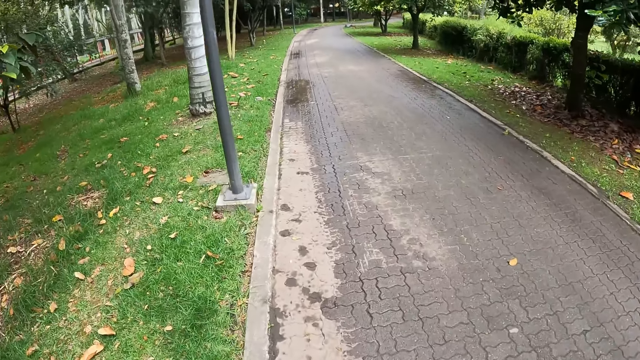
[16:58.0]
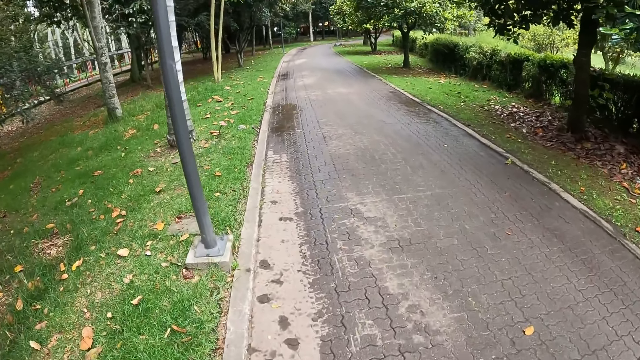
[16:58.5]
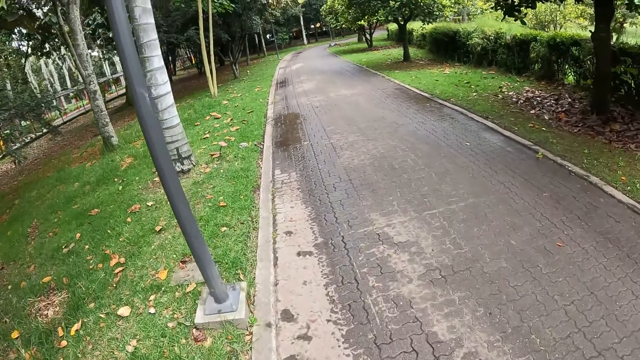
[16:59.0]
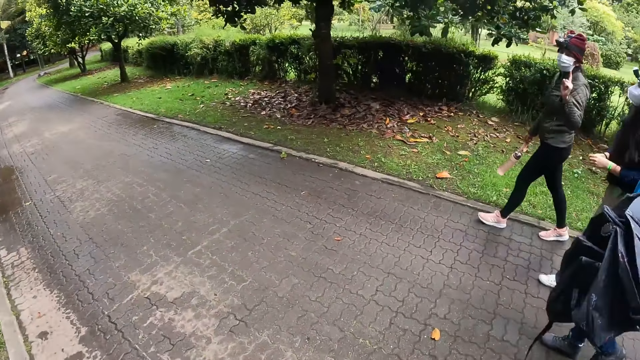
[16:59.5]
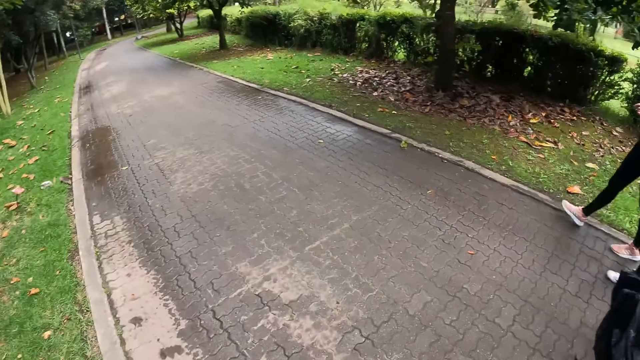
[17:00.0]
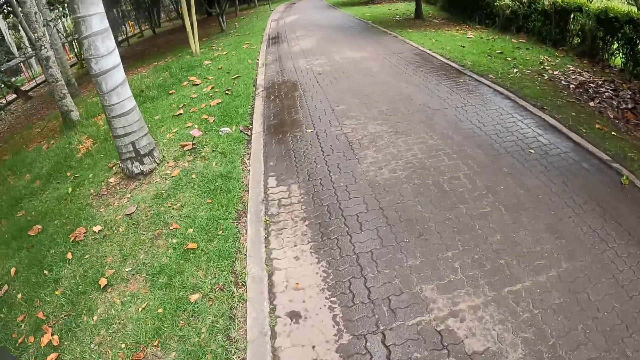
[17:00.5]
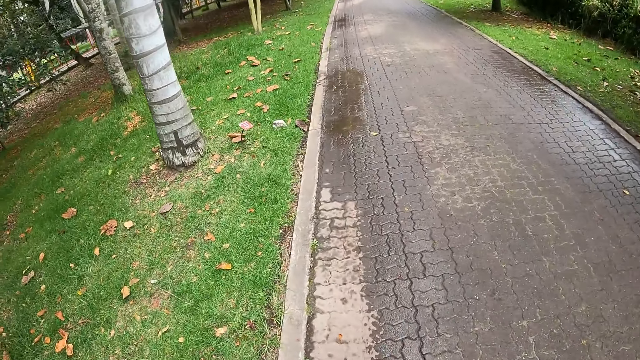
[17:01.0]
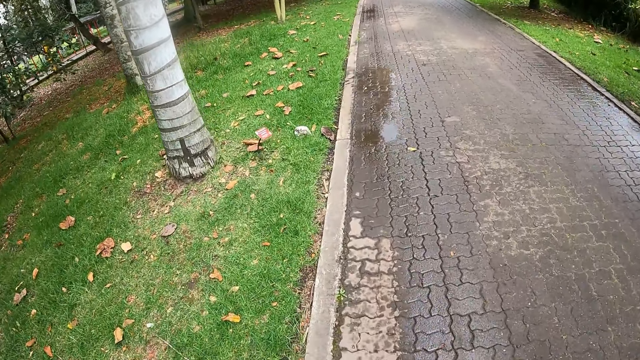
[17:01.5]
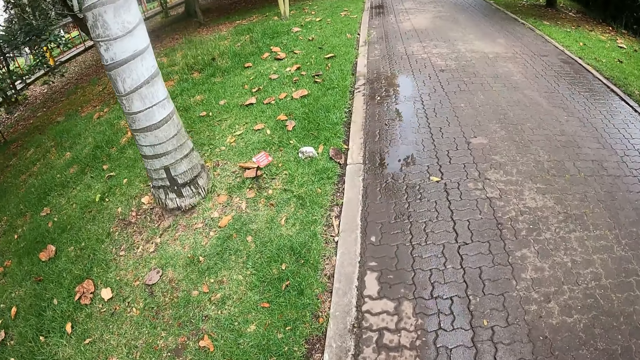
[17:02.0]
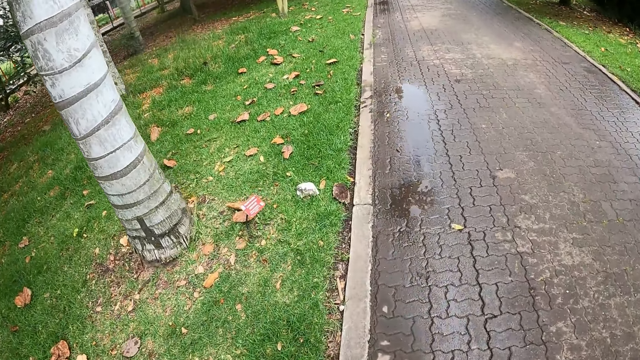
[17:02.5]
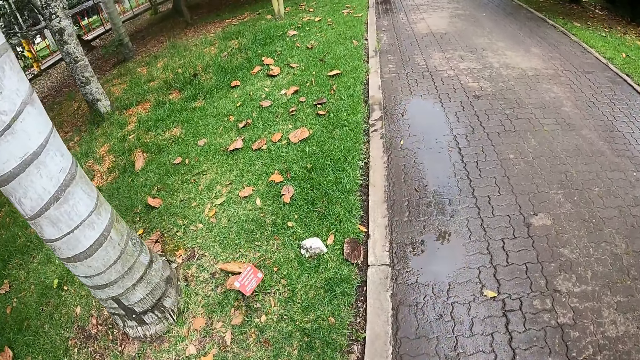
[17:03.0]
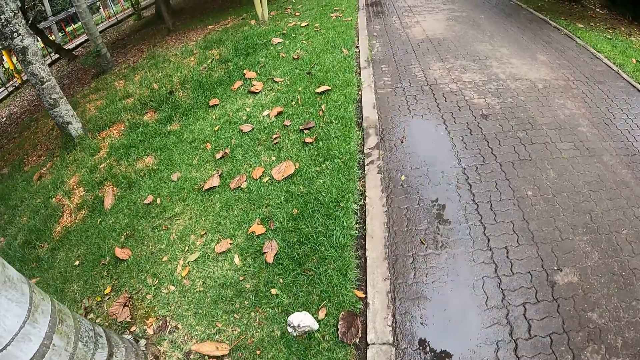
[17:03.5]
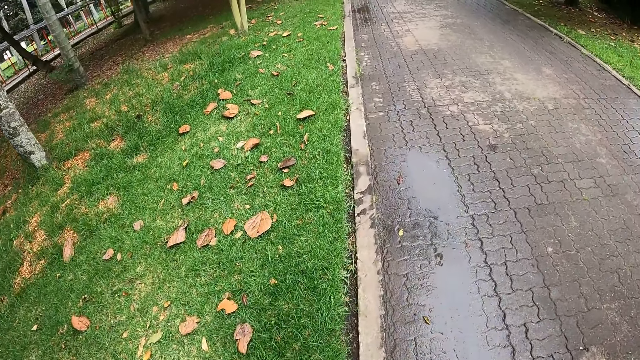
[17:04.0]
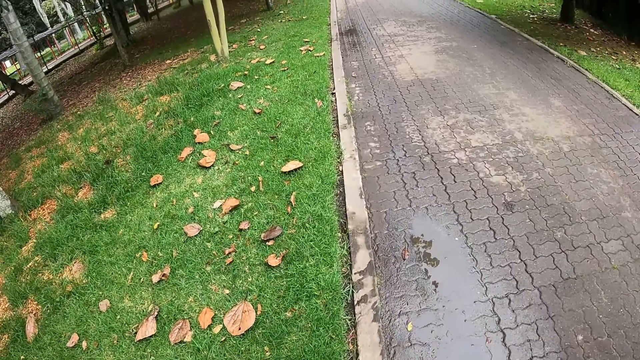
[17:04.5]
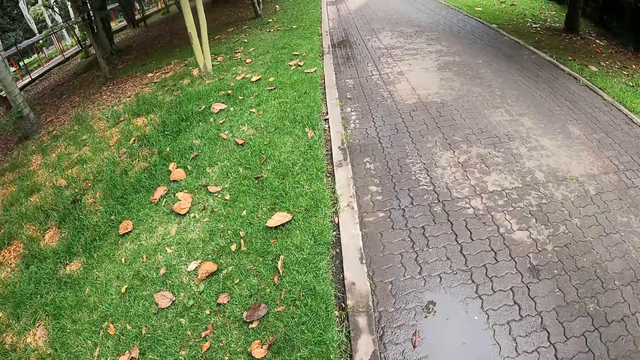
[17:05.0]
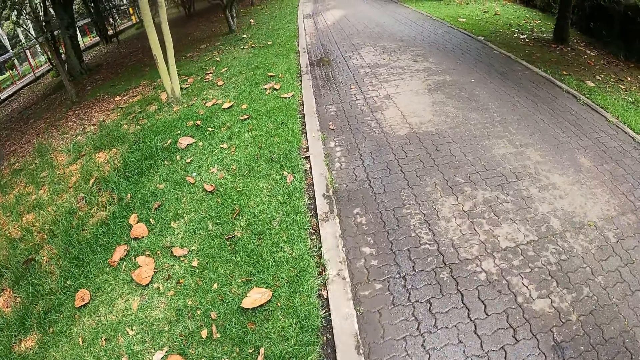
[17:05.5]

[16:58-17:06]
A lady gestures out. The camera wearer walks on the road alongside the group of people.

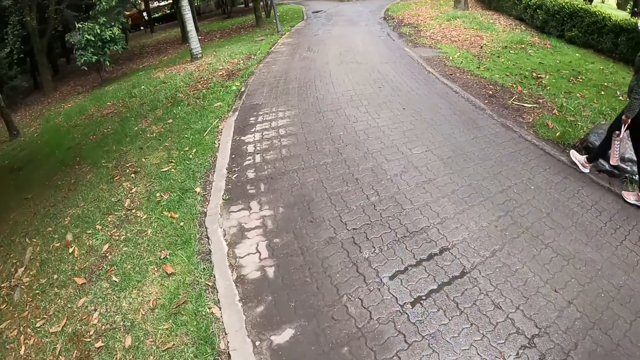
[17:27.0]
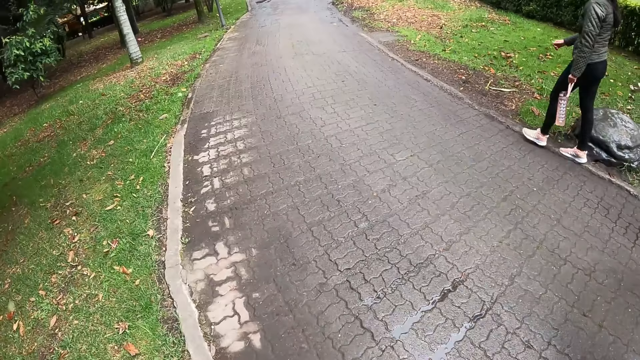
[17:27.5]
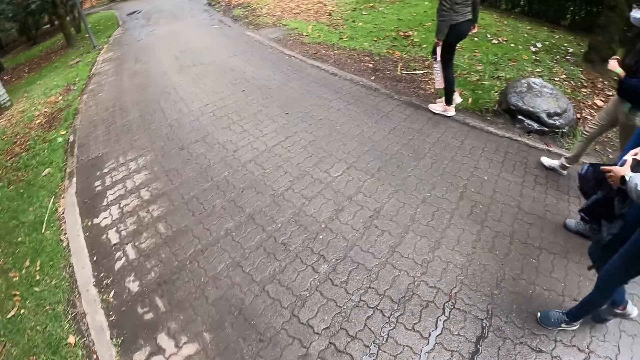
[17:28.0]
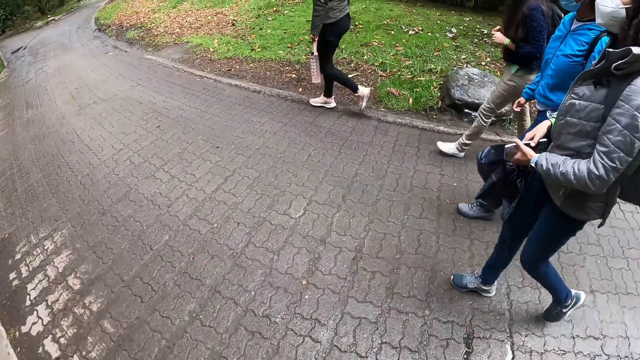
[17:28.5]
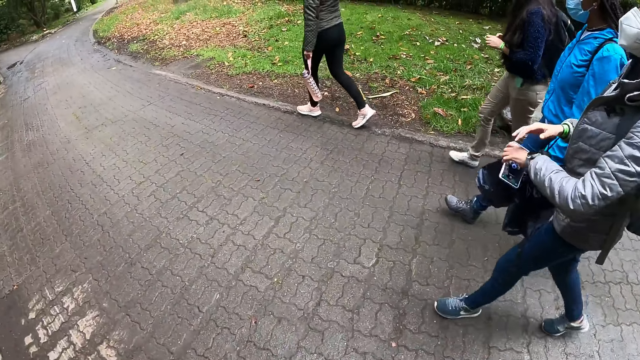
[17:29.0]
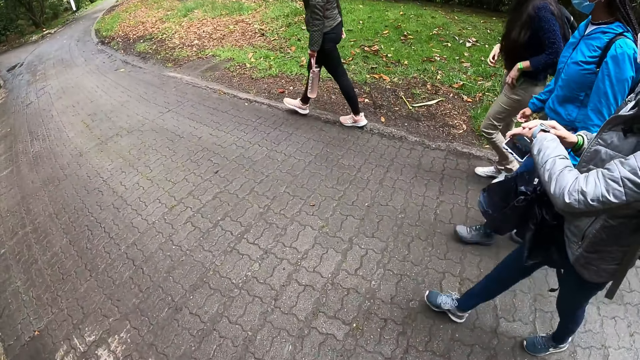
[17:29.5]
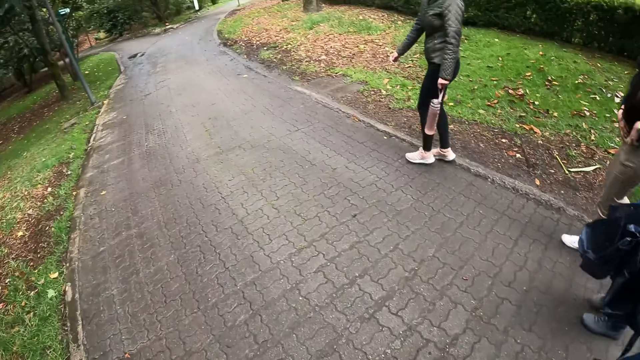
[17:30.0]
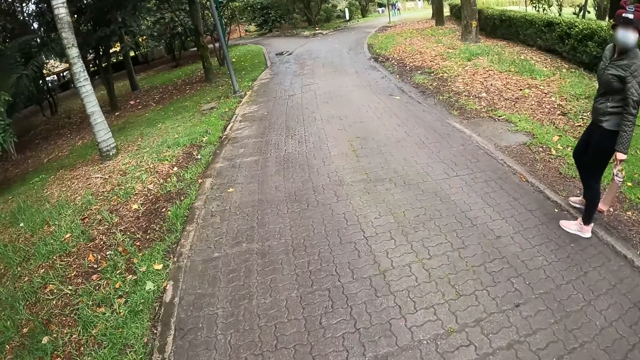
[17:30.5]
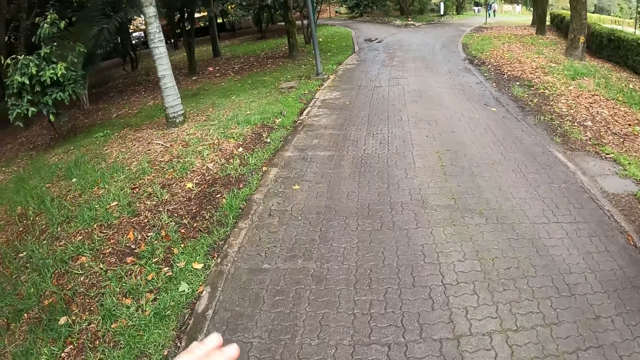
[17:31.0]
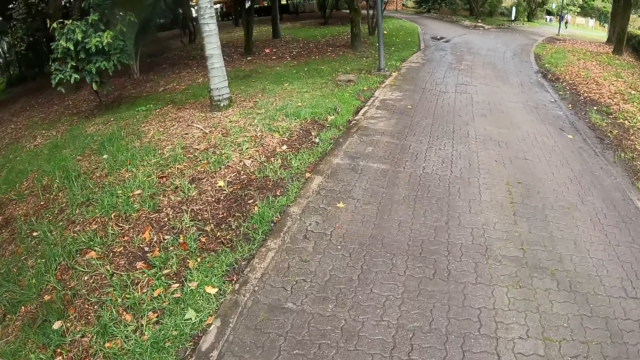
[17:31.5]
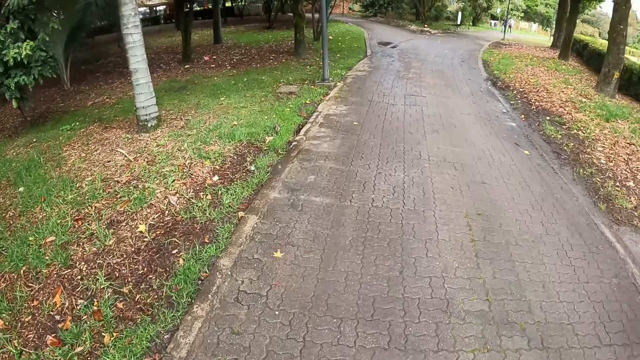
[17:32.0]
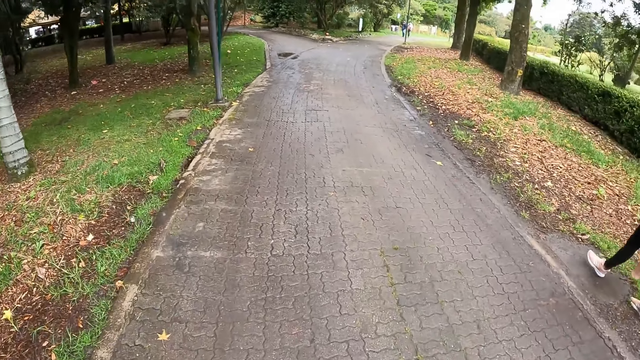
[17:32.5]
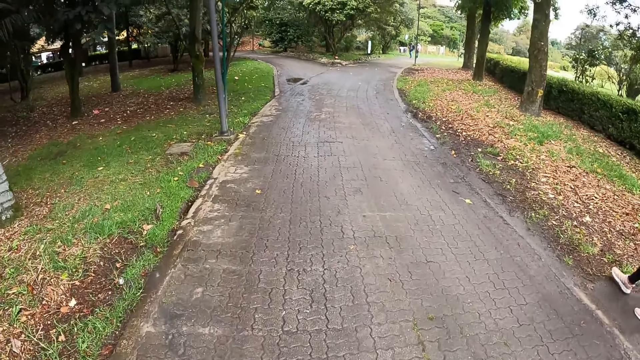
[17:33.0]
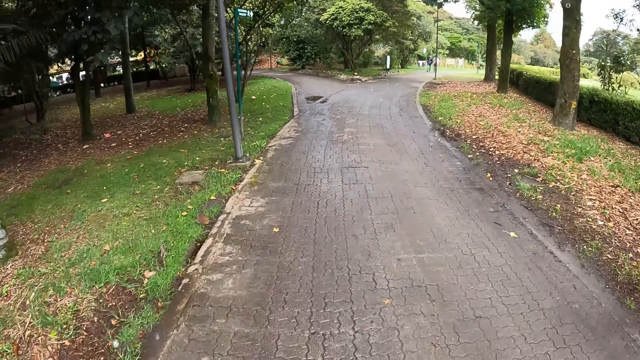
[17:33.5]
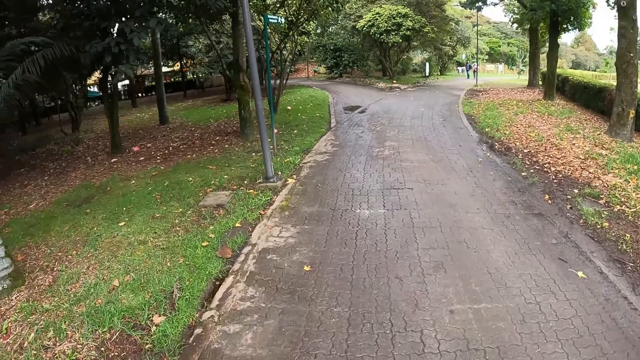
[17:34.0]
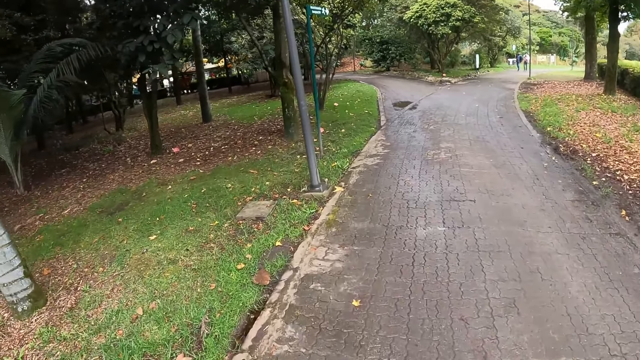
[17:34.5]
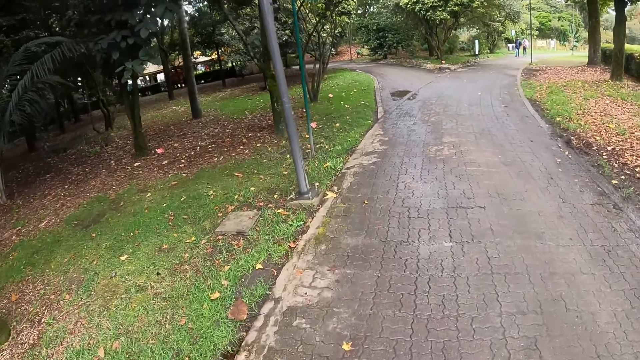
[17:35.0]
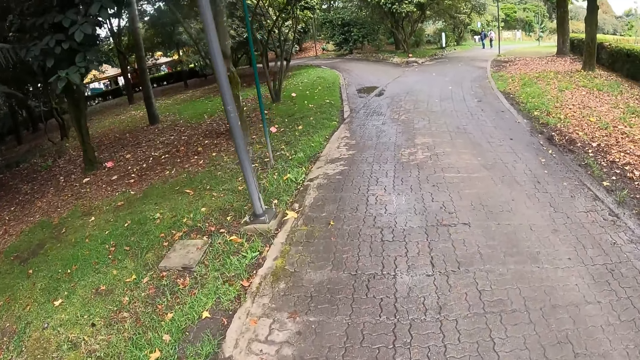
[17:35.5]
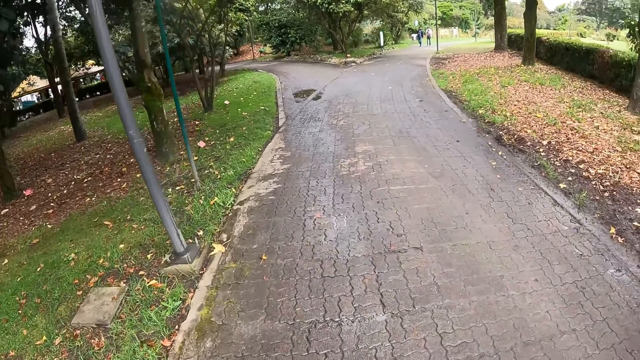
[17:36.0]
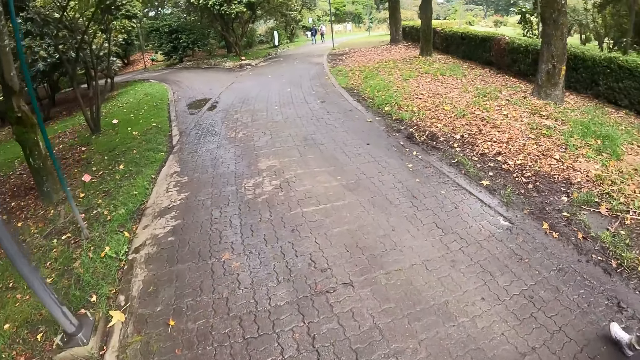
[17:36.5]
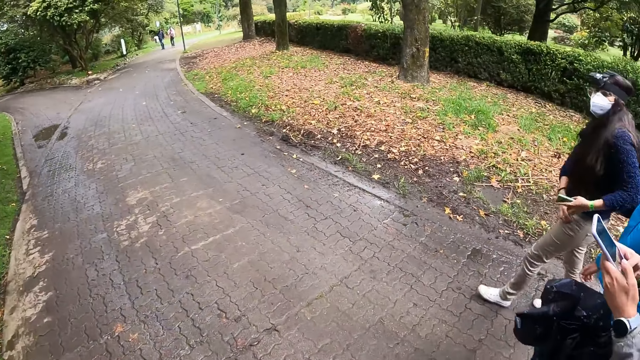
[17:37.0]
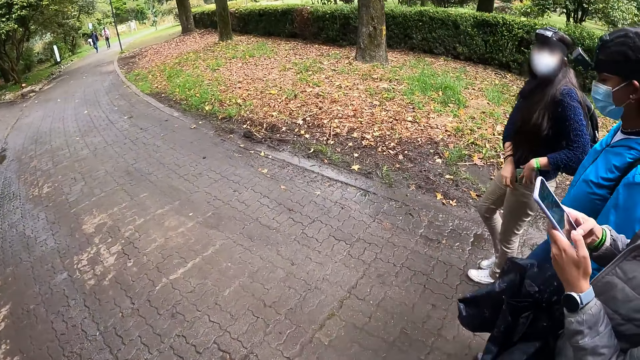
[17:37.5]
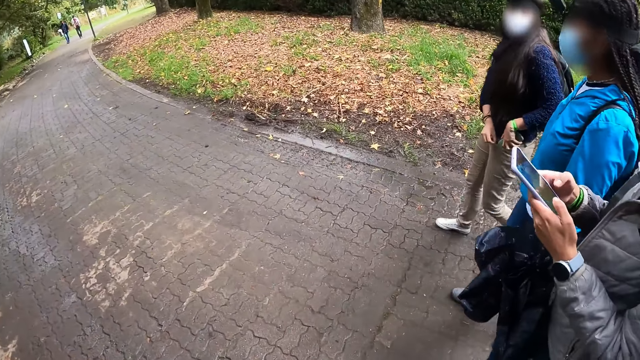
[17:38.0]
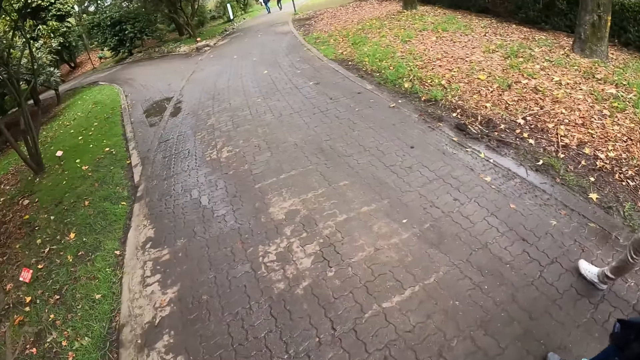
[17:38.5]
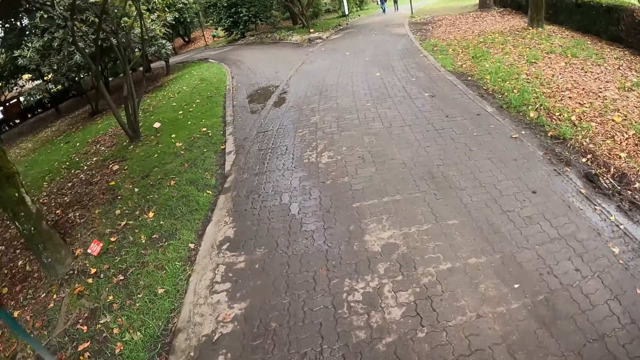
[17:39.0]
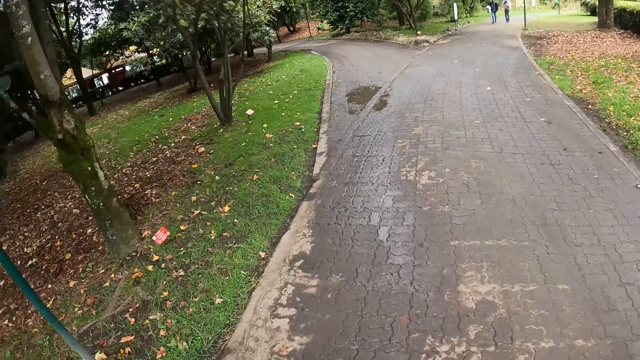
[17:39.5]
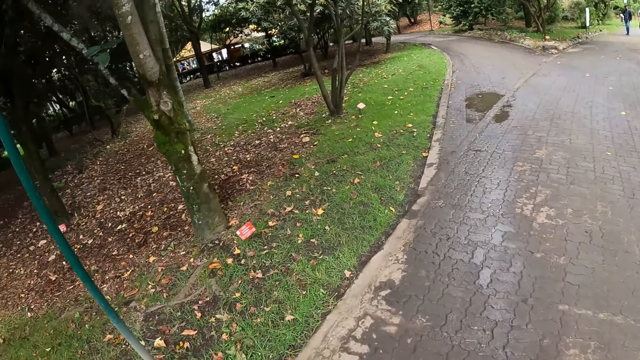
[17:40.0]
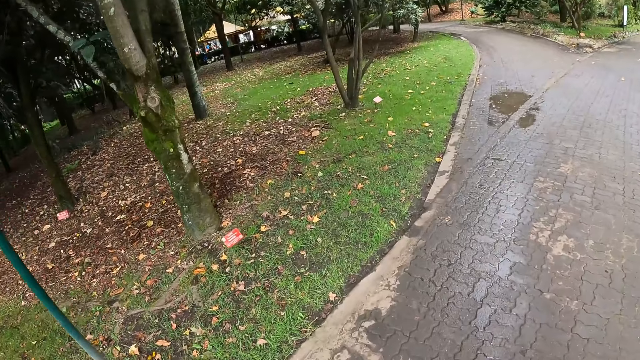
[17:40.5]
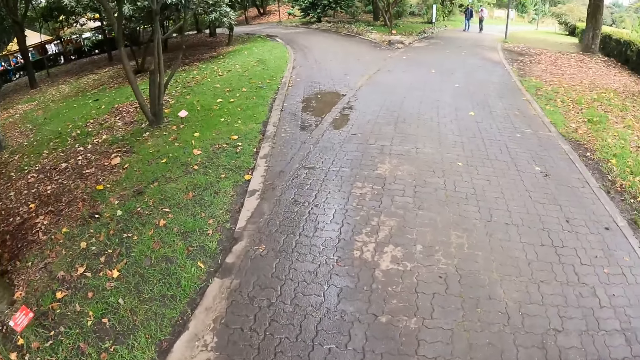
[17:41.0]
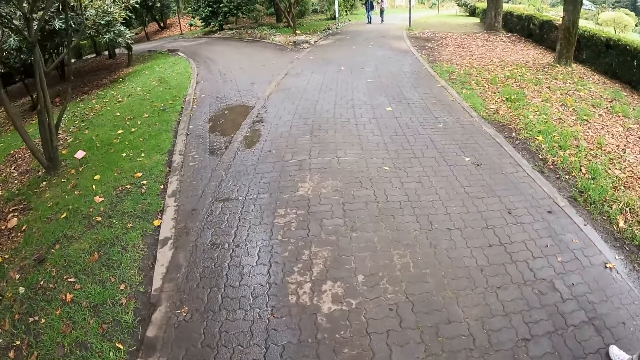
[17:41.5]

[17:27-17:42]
The woman removes her right hand from her phone, places her right hand on the watch around her left wrist, and checks the time on her watch around her left wrist. Another woman turns around. The camera wearer raises her right hand towards her face. A third woman dips her phone into her left pocket with her right hand. The first woman operates her phone with her hands. The camera wearer walks on the road alongside the group of people.
